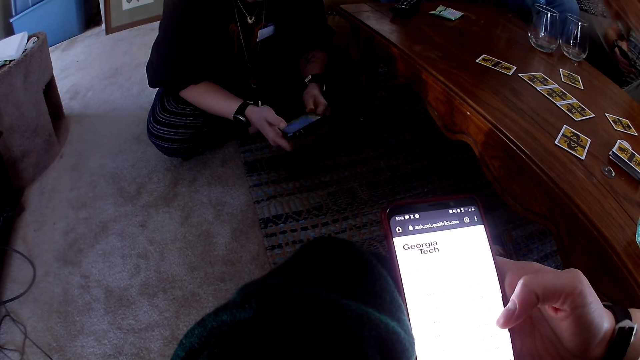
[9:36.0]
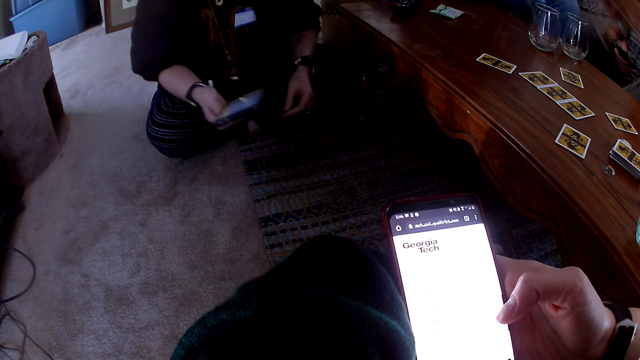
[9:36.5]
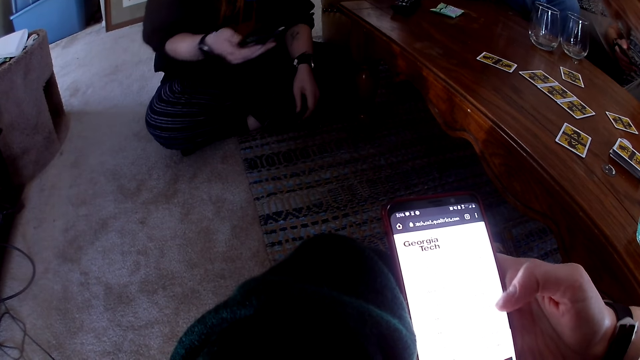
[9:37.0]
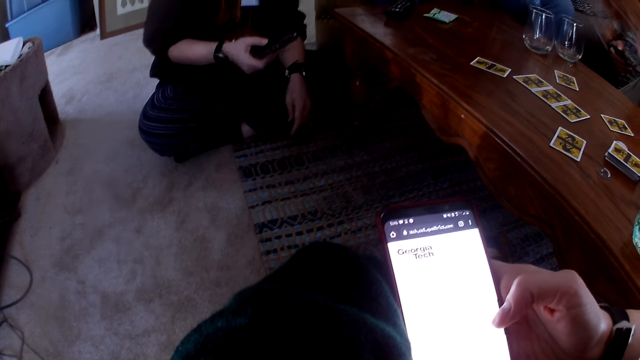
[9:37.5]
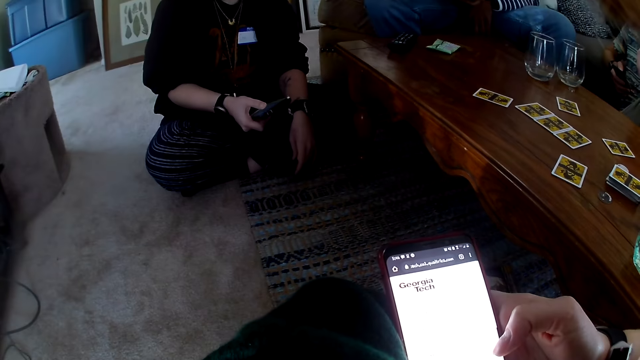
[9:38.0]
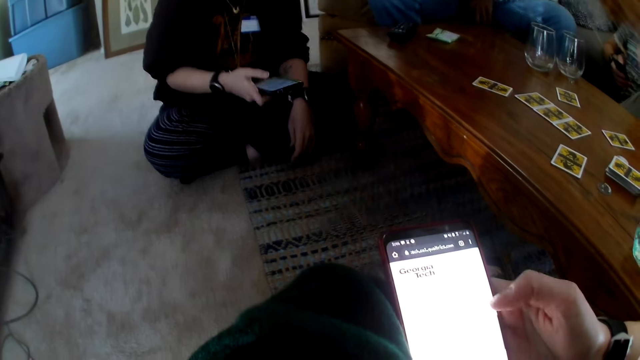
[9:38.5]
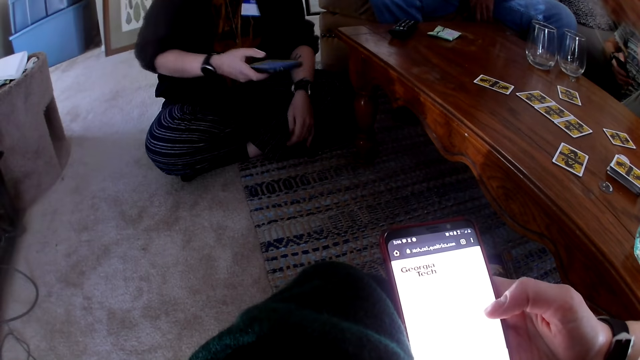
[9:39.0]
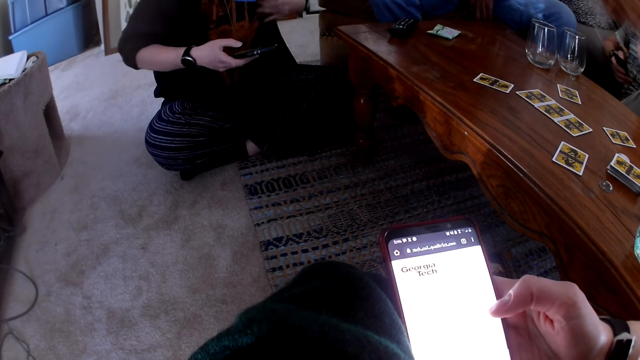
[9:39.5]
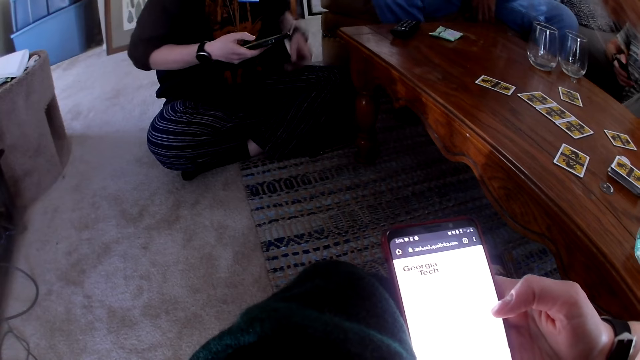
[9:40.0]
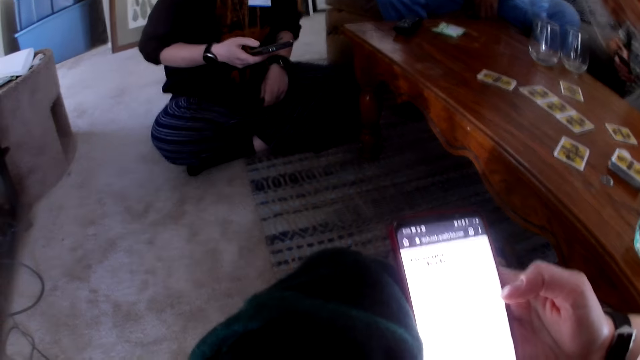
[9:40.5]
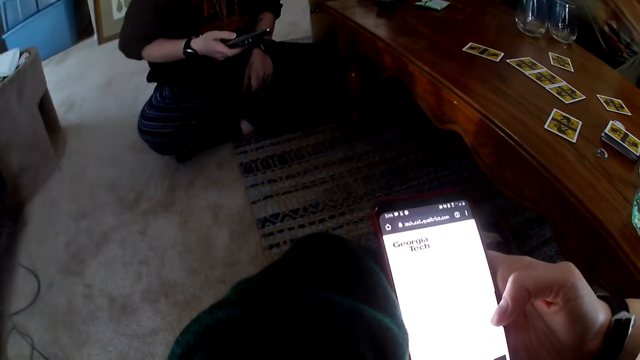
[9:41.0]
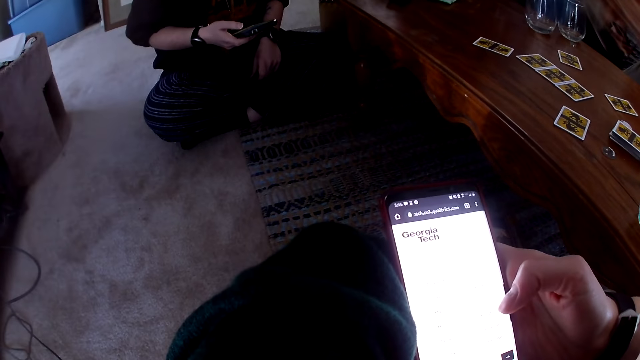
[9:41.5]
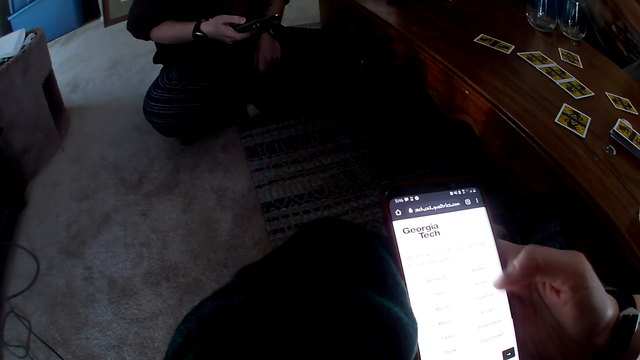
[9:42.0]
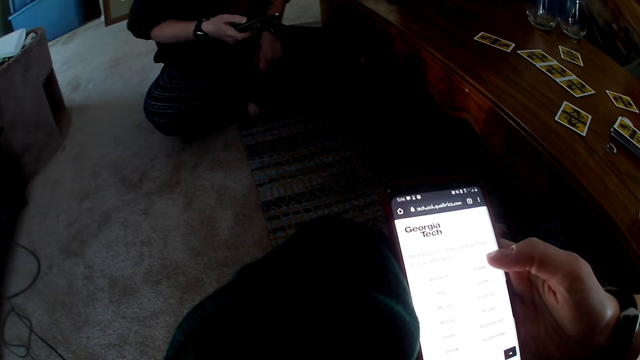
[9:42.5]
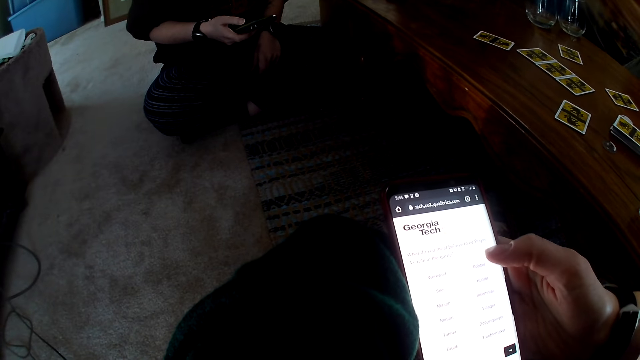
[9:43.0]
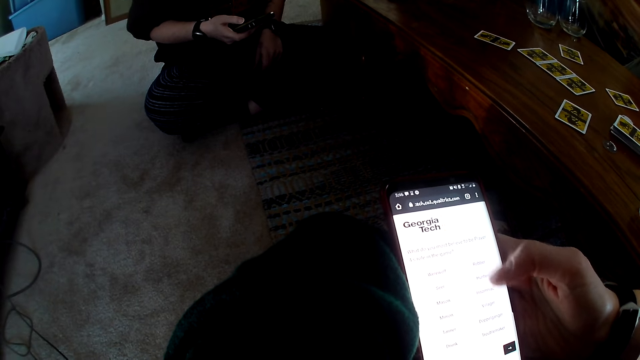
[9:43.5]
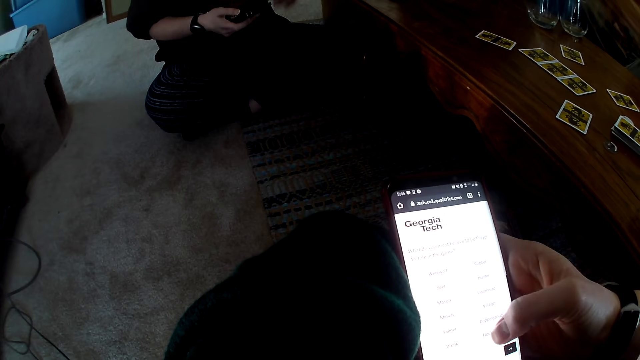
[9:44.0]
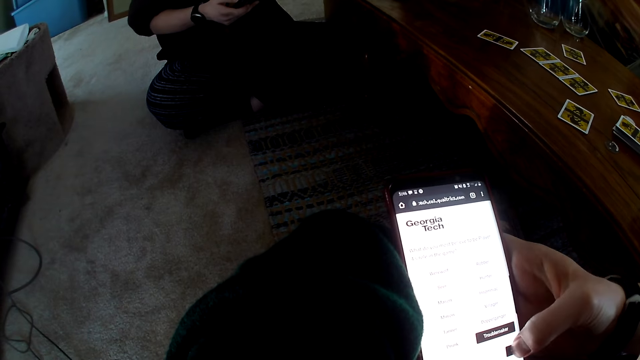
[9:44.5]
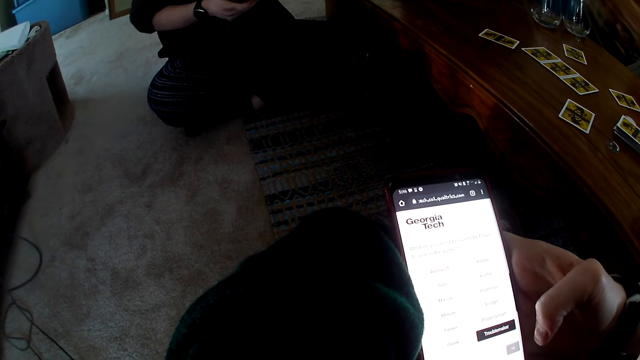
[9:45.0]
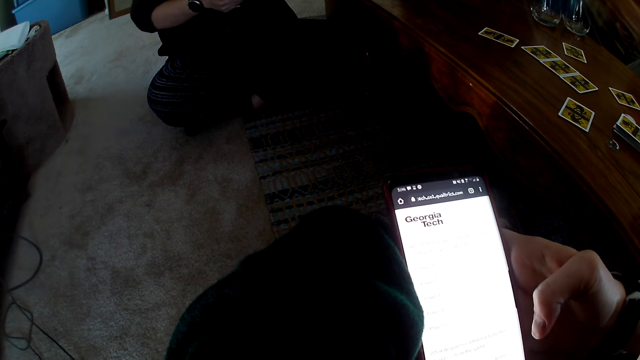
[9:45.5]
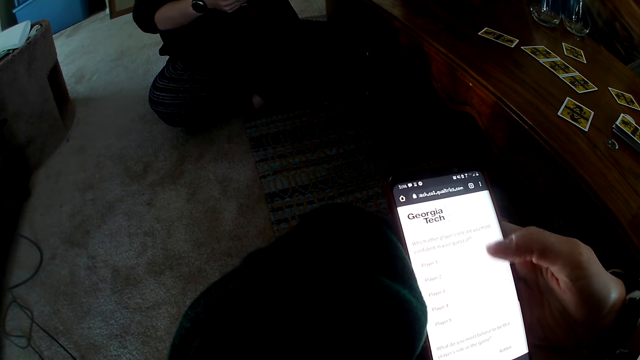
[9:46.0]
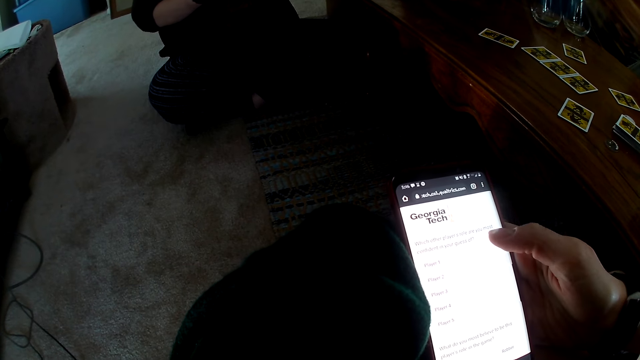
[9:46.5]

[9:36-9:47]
The camera wearer talks. A woman moves the hand. The camera wearer scrolls the phone. They talk.

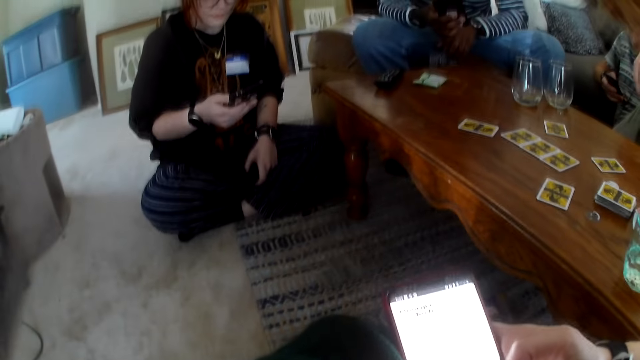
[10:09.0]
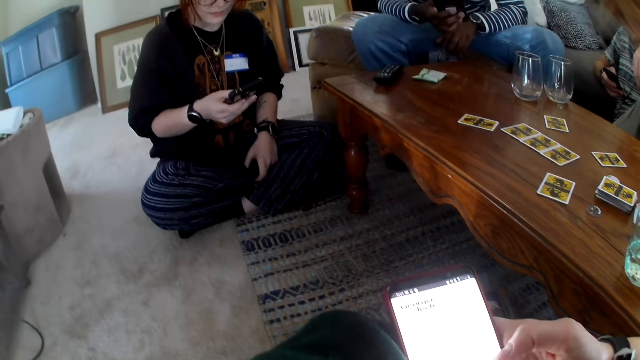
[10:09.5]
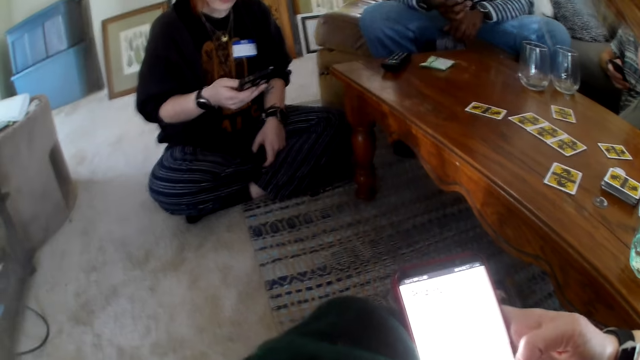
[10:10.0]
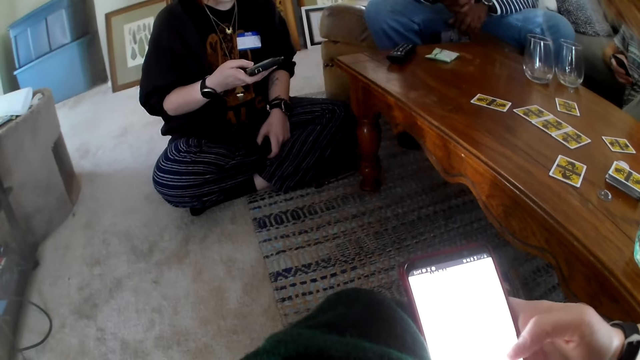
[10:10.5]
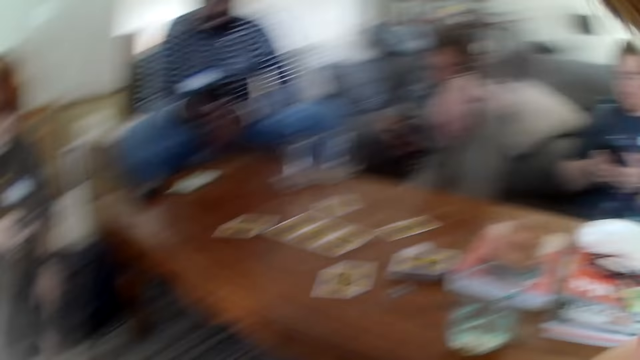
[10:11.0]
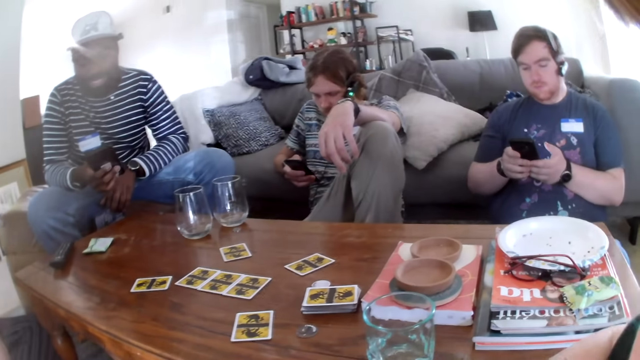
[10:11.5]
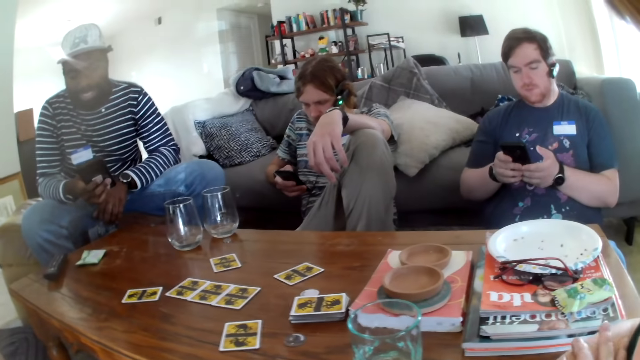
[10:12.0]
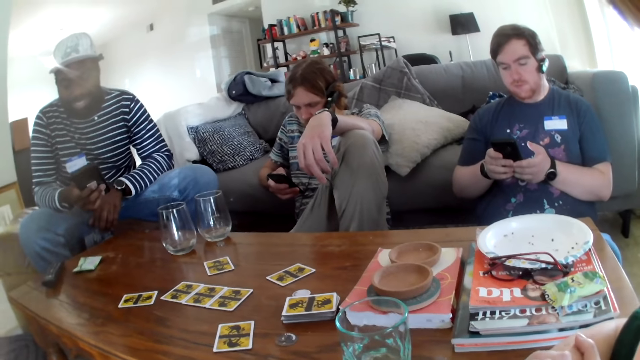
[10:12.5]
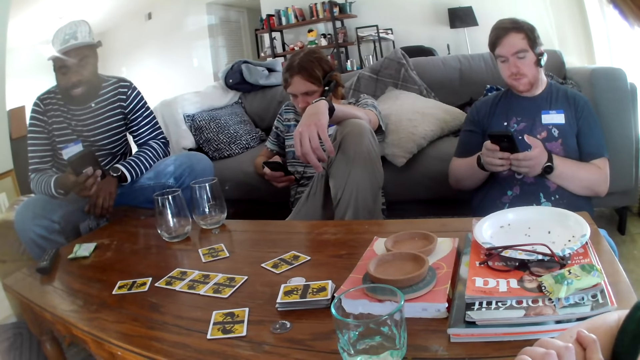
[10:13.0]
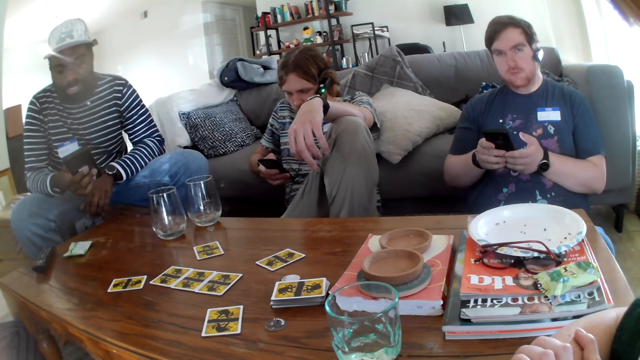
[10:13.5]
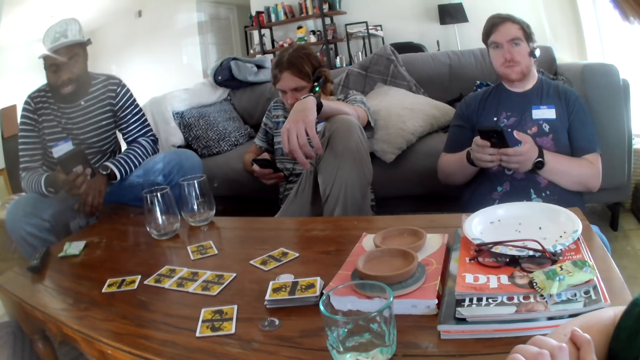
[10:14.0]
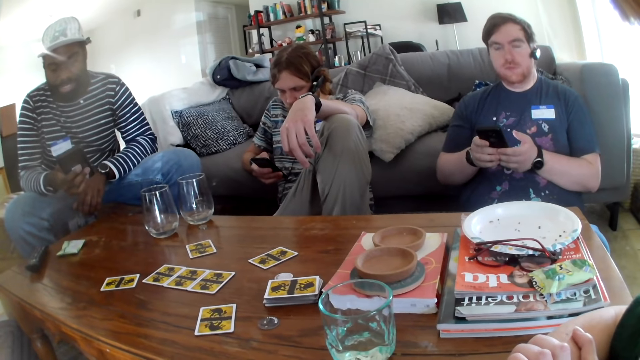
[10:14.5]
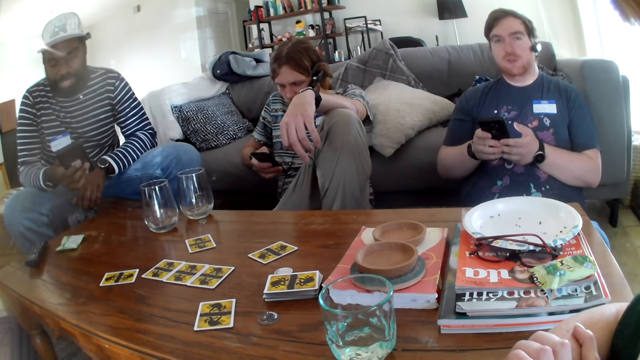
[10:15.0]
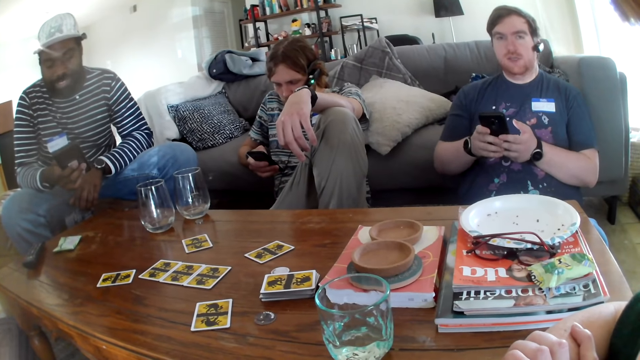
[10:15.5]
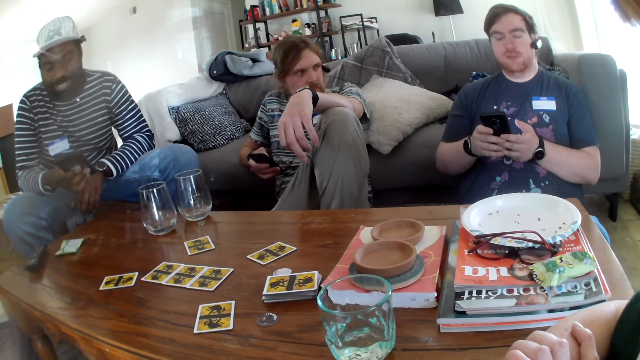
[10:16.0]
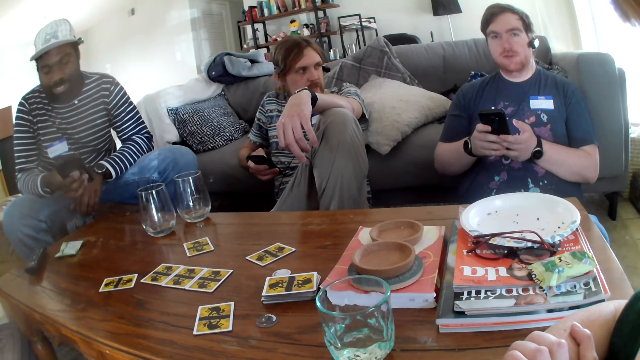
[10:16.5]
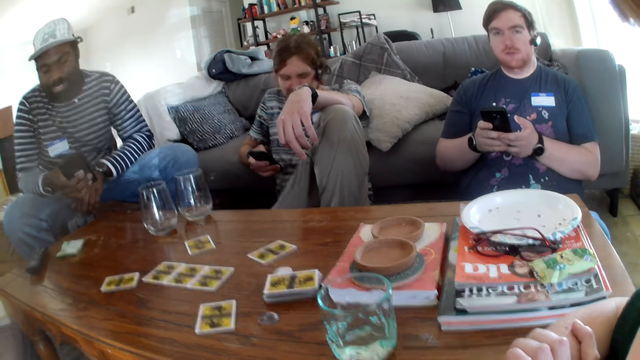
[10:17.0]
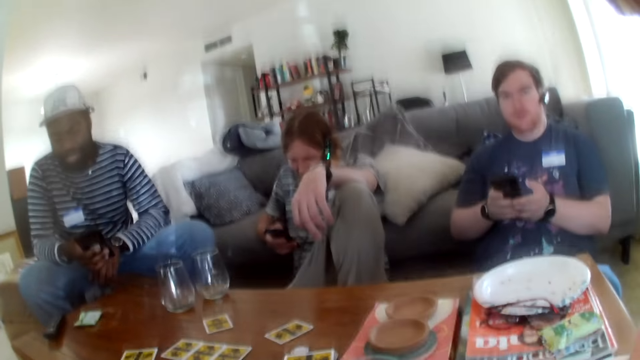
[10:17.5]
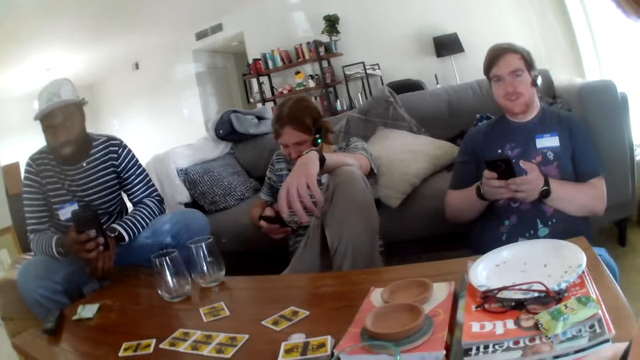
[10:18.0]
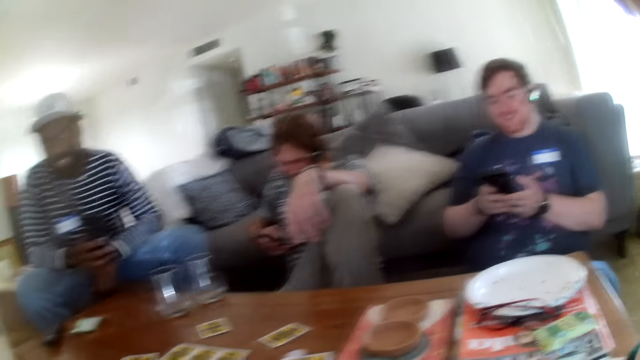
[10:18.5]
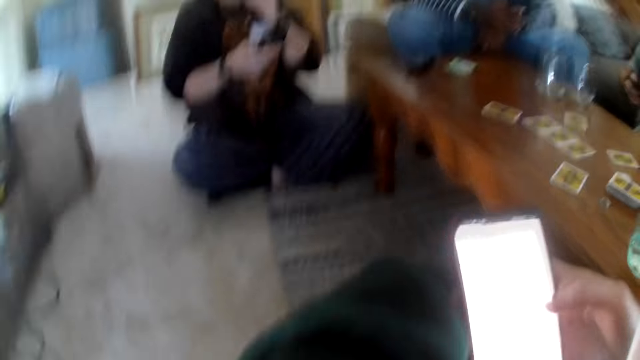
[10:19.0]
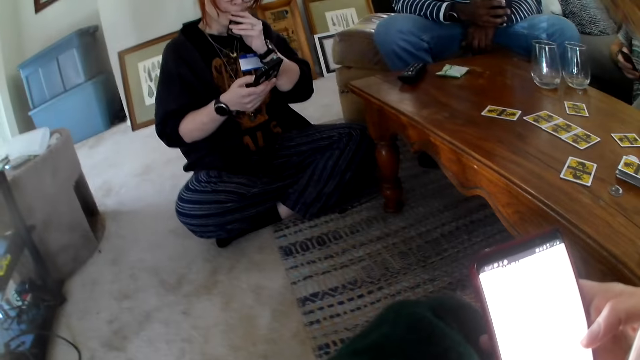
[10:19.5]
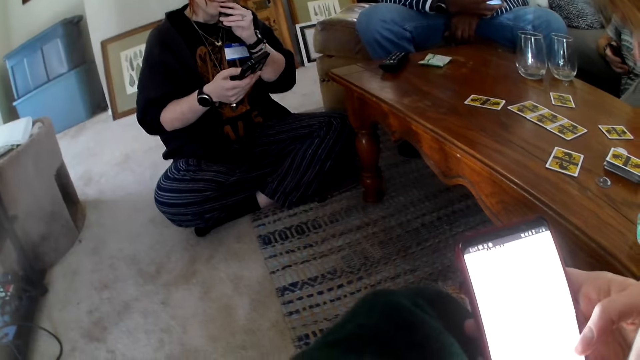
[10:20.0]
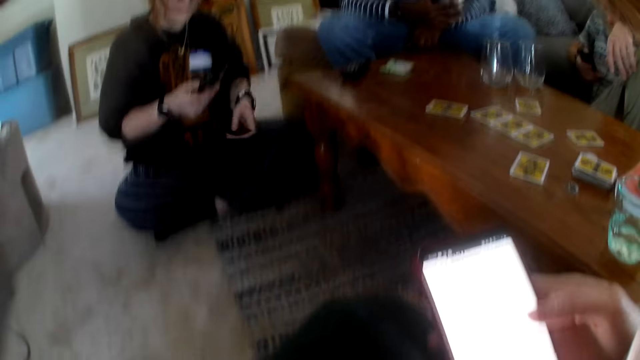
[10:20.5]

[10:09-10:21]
The camera wearer talks. A person laughs. Another person talks. The camera wearer laughs. A woman touches the face. The camera wearer talks.
